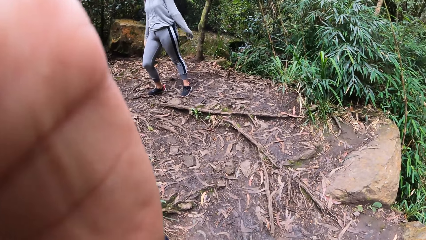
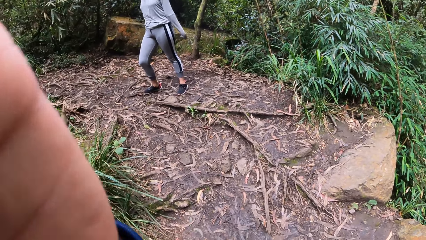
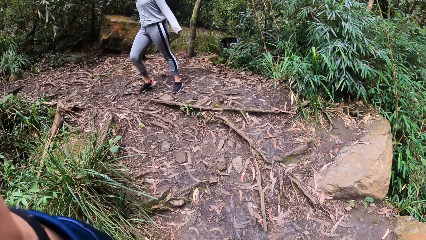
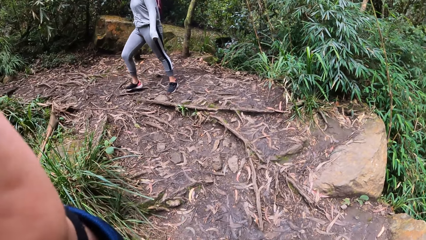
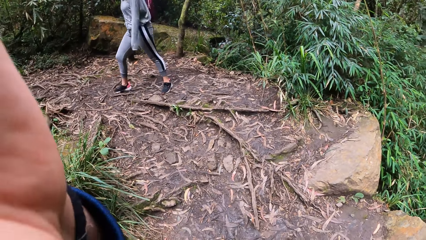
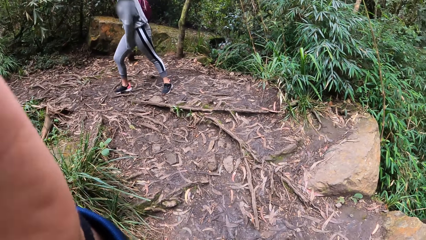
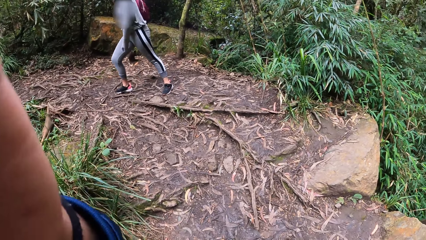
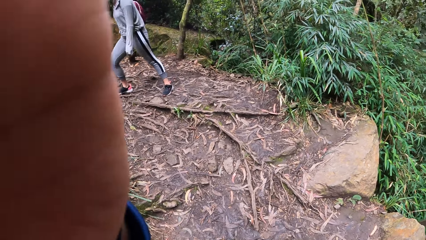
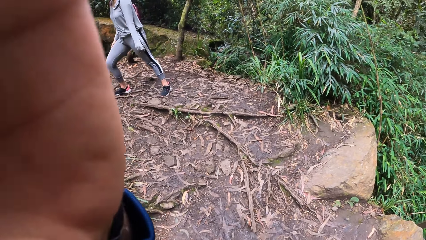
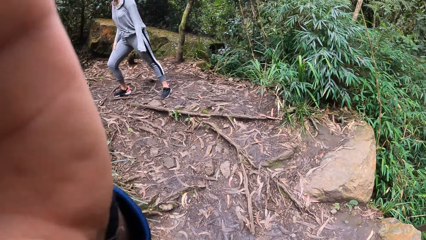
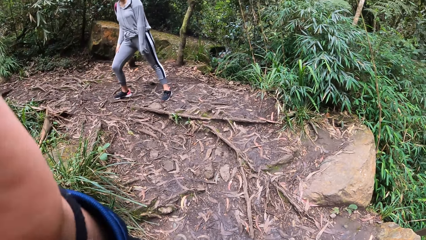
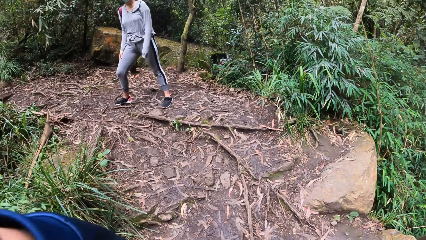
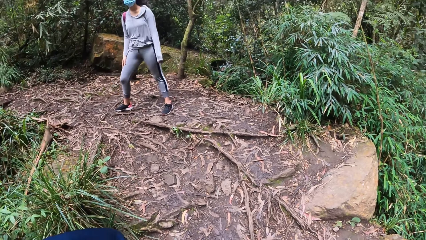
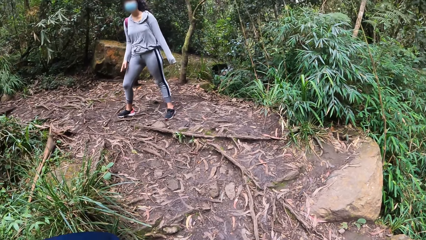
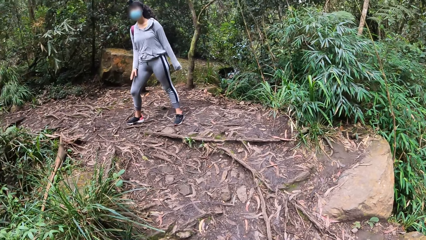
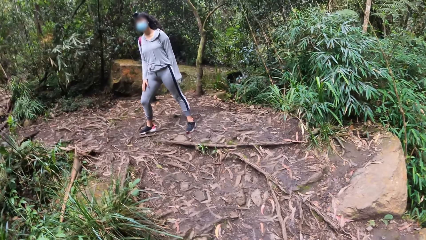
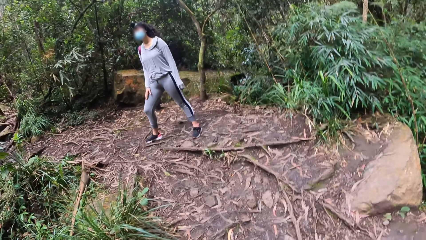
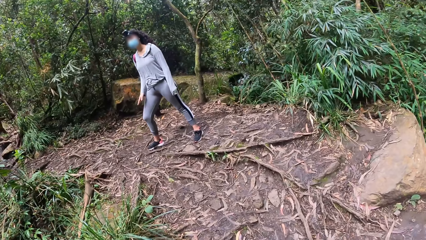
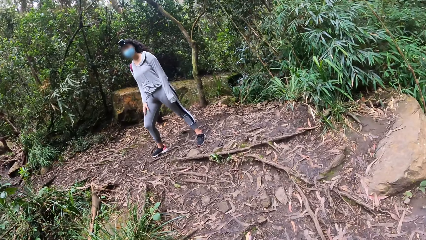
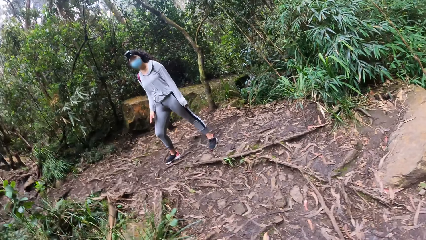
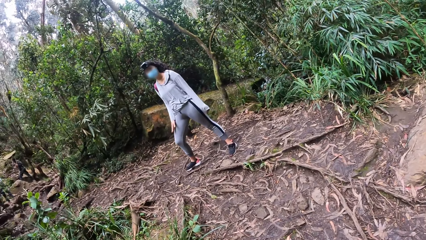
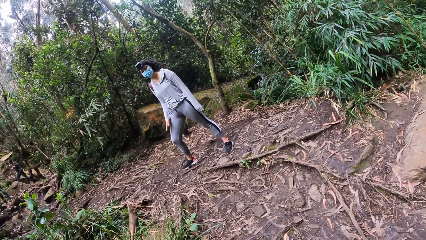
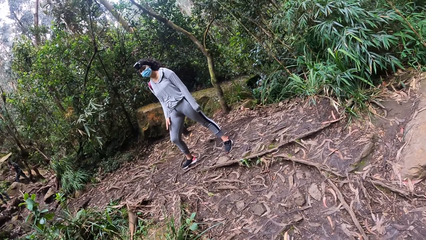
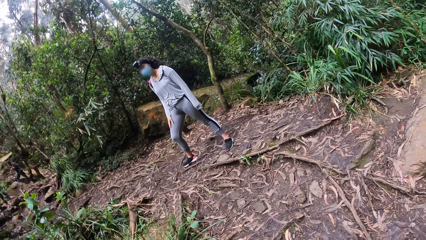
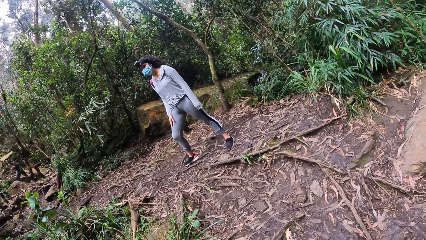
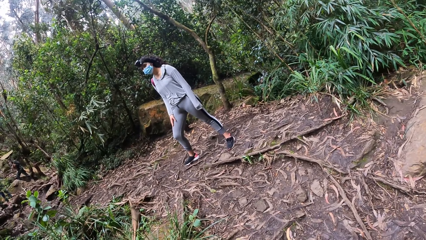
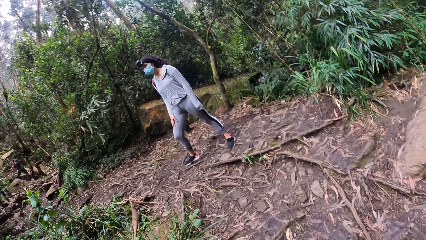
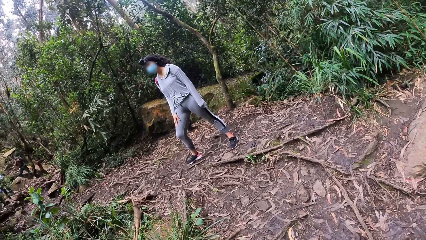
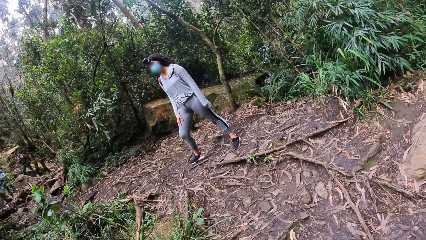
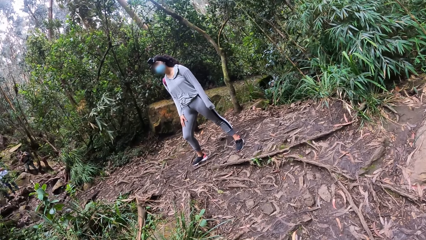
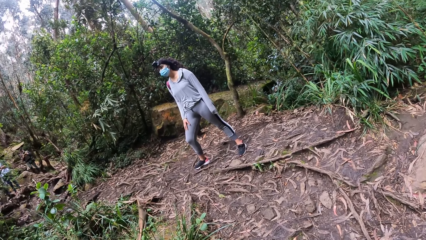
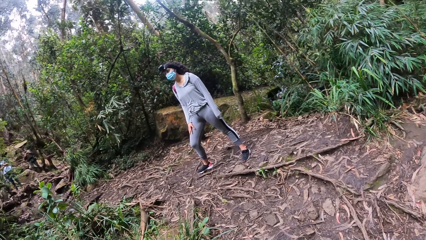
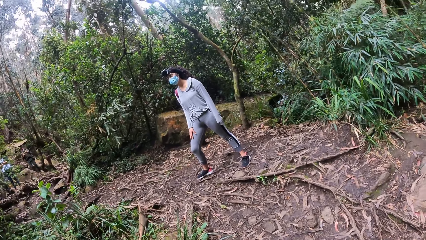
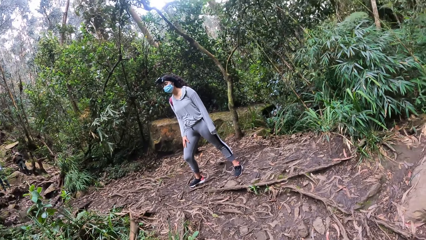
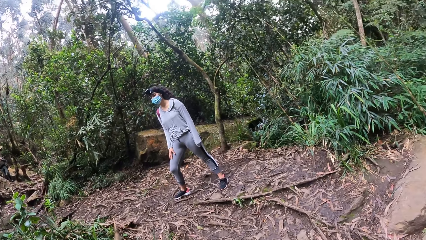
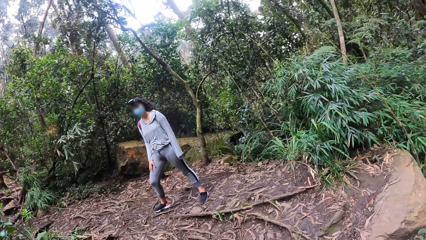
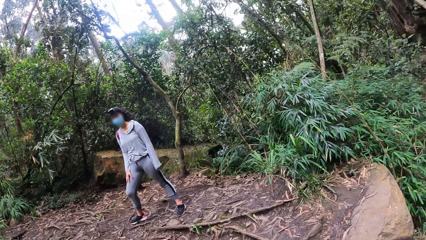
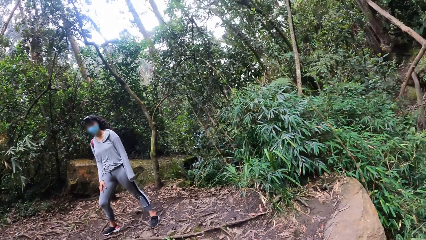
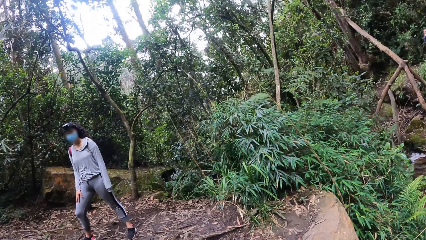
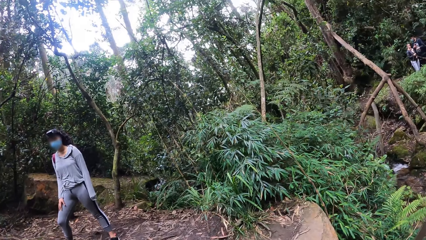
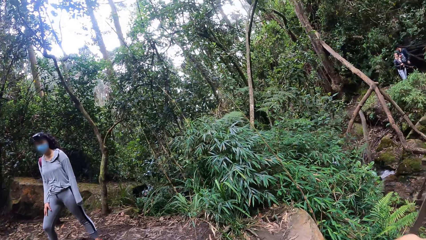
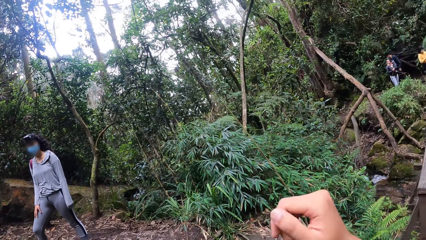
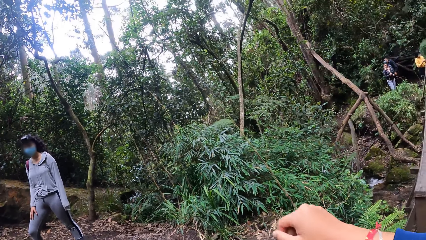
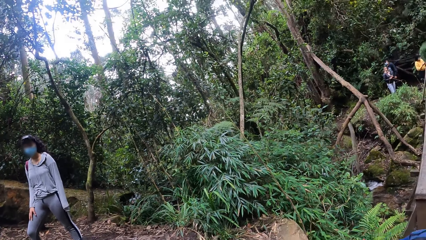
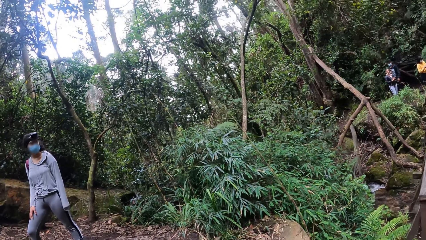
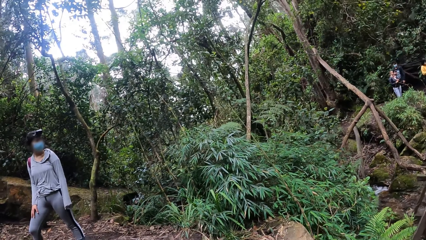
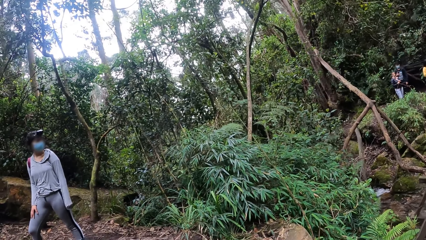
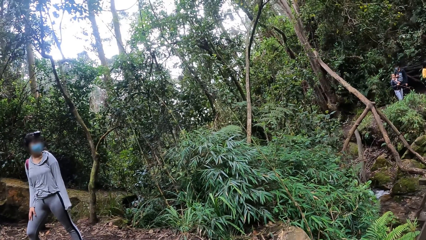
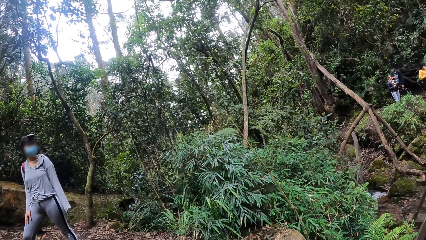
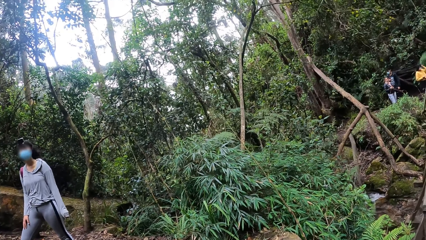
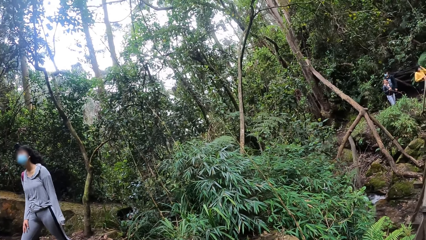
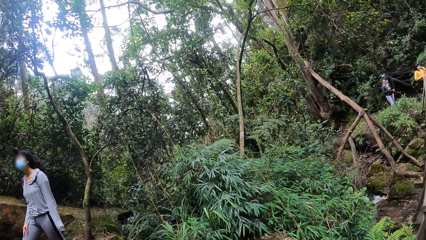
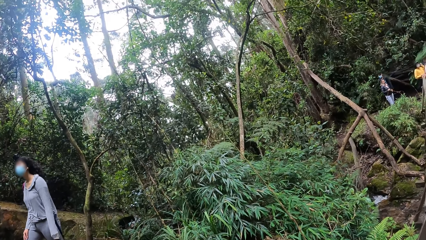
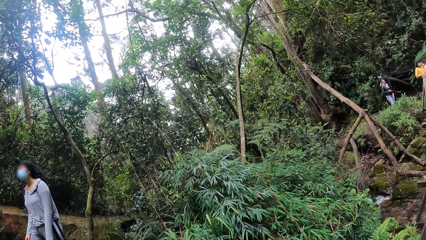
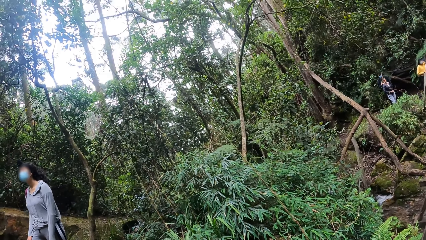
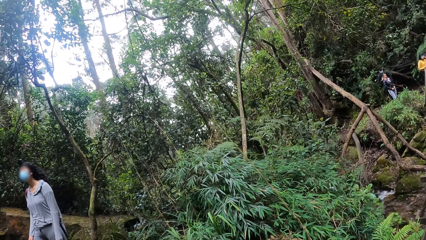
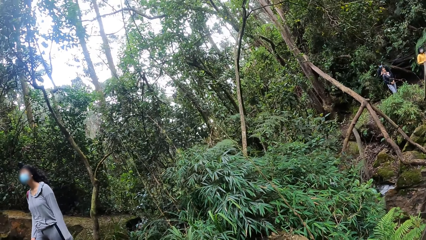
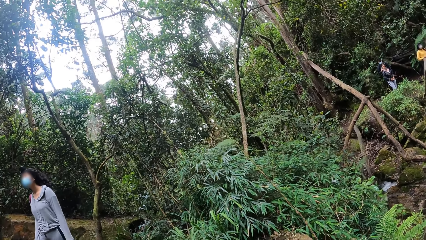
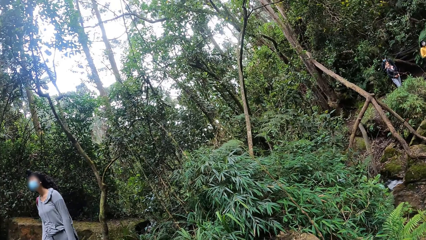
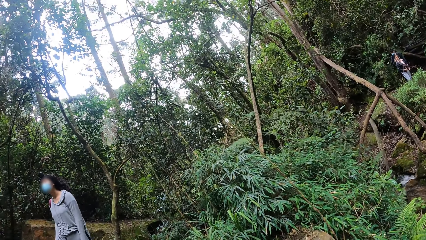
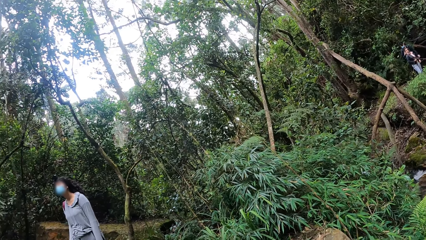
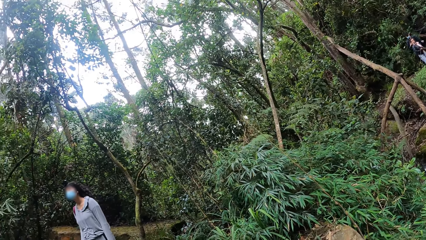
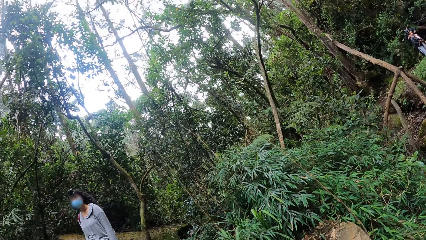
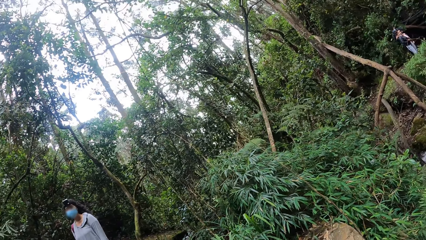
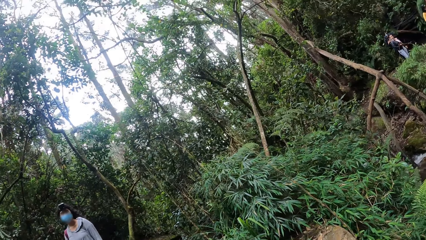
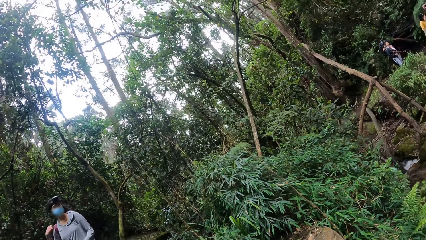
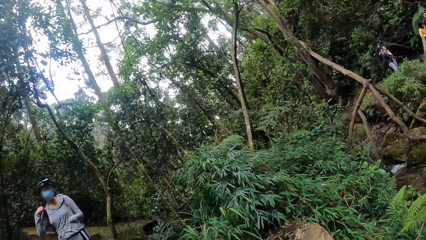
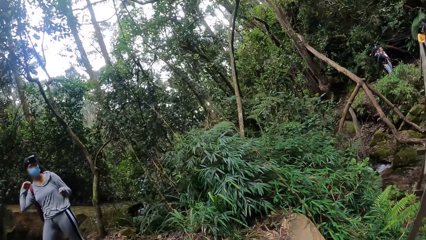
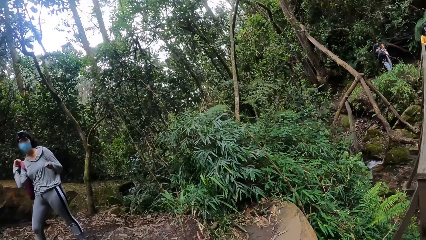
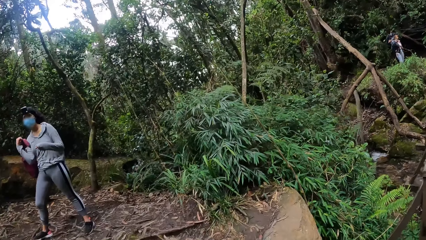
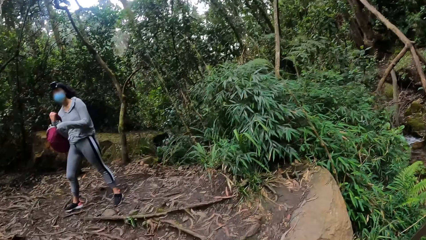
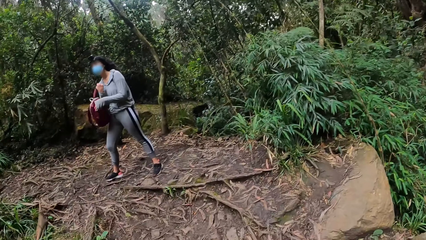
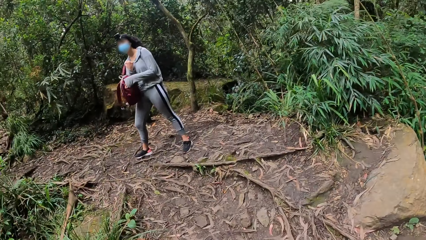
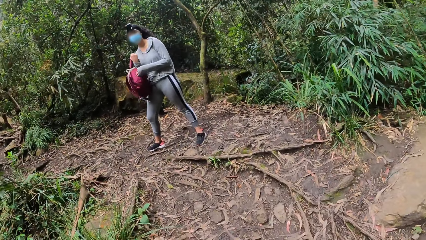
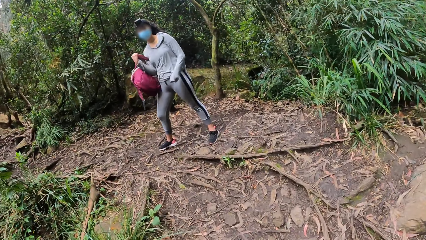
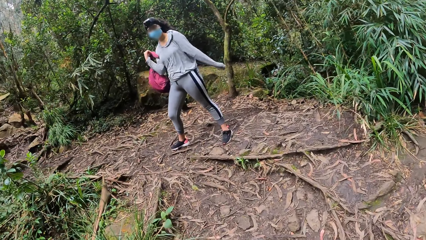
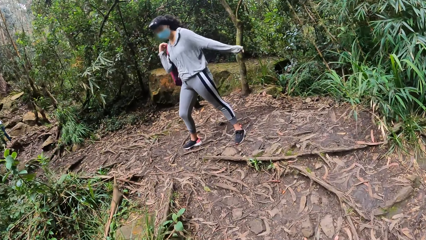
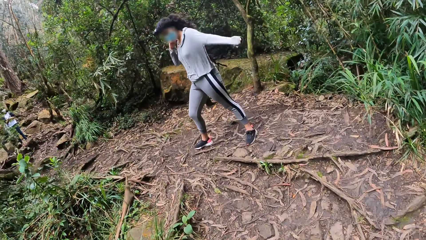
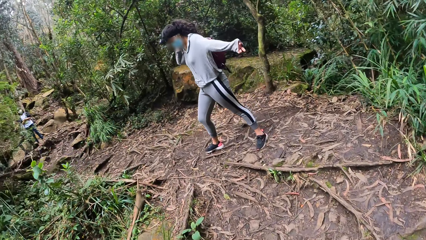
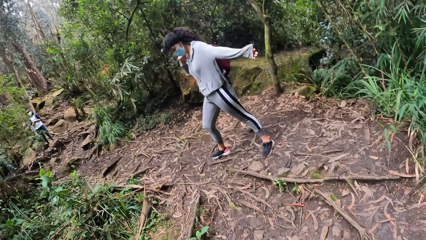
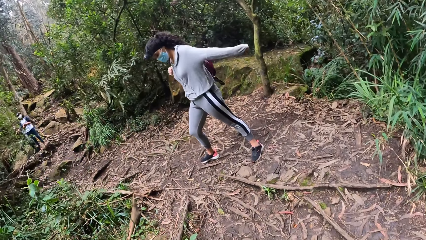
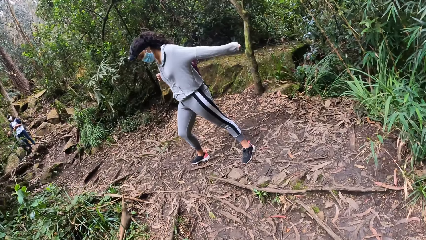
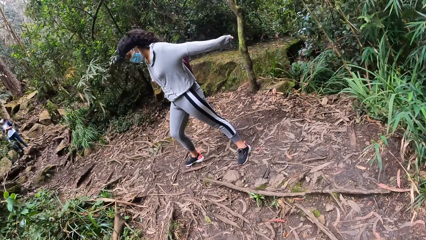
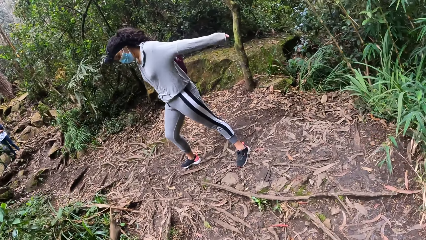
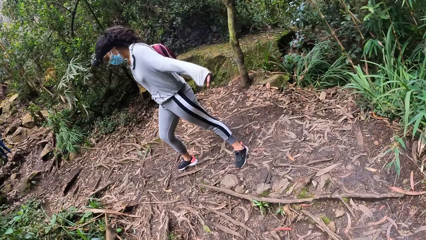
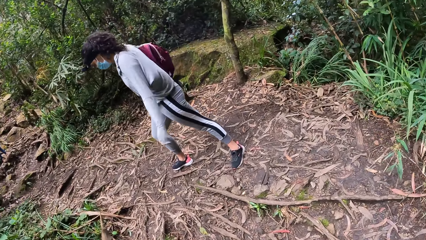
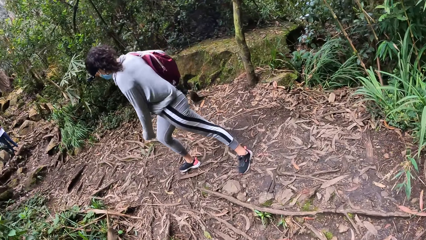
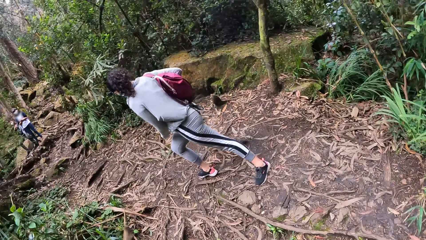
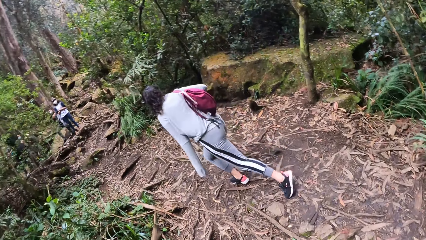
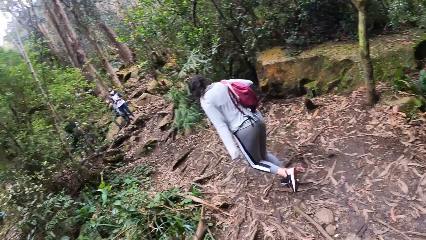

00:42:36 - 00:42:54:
The camera wearer looks around.
